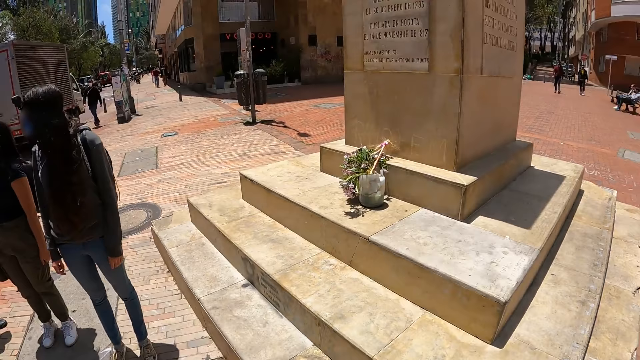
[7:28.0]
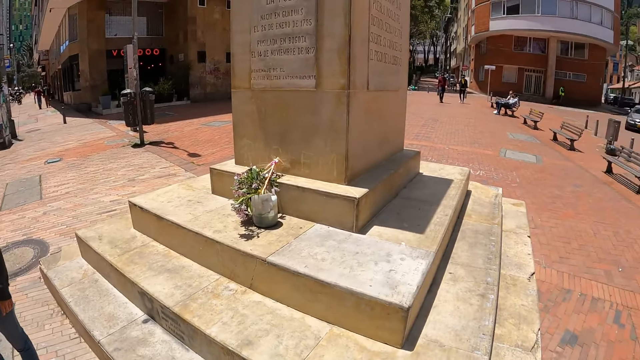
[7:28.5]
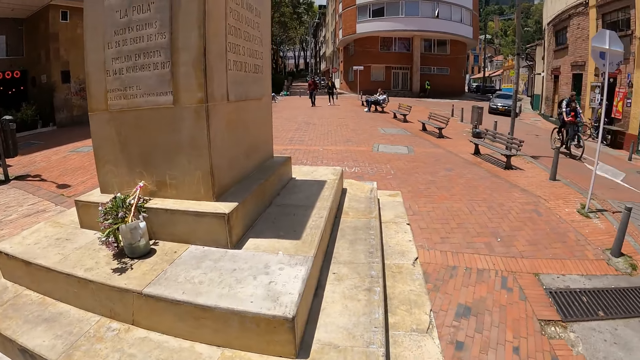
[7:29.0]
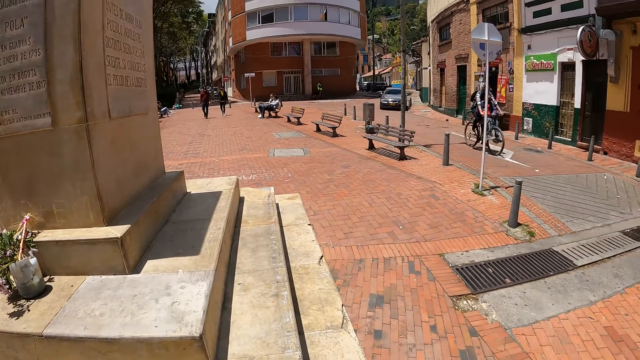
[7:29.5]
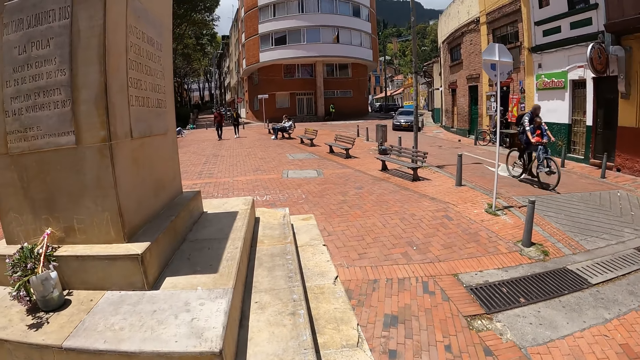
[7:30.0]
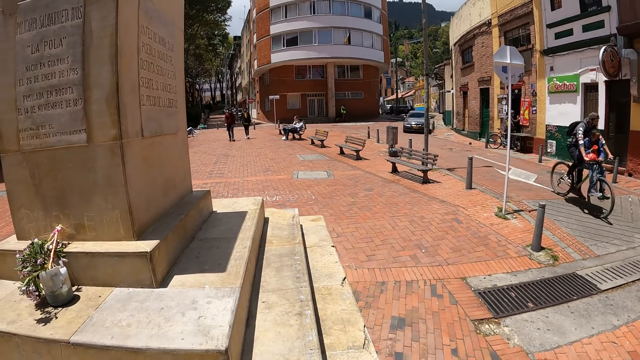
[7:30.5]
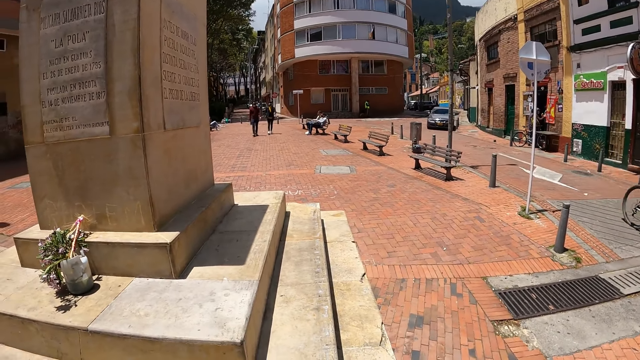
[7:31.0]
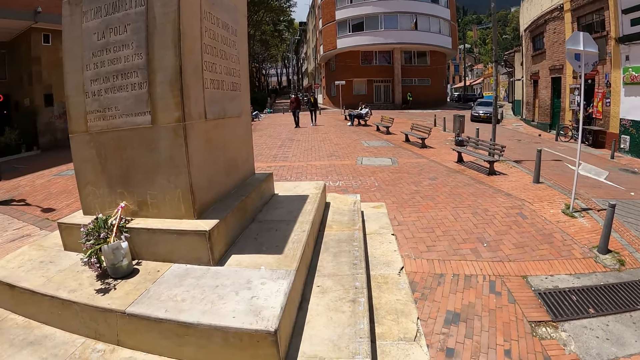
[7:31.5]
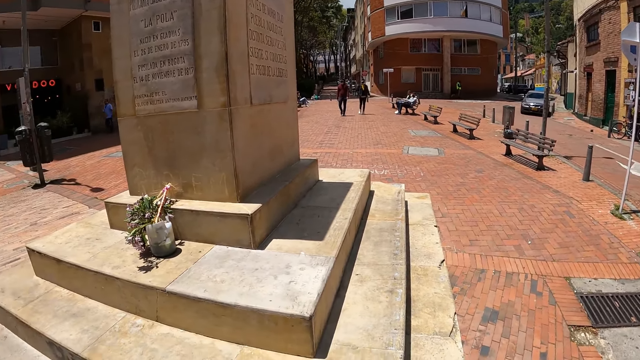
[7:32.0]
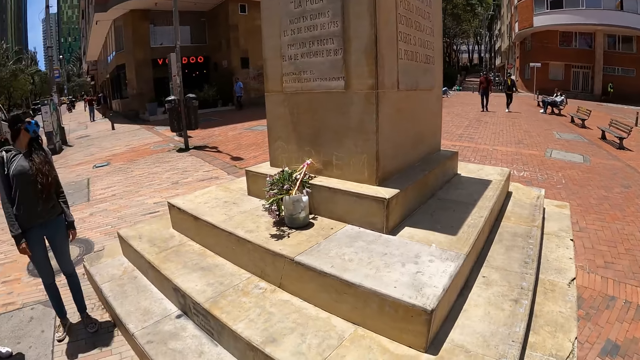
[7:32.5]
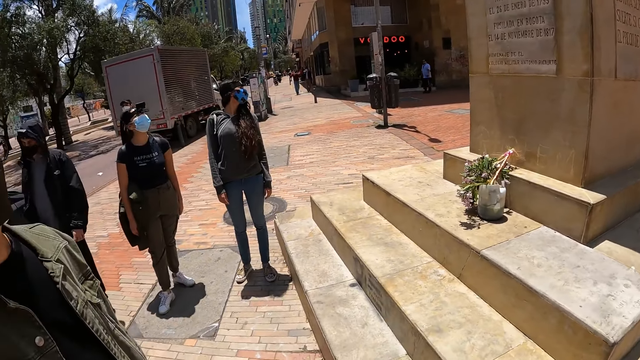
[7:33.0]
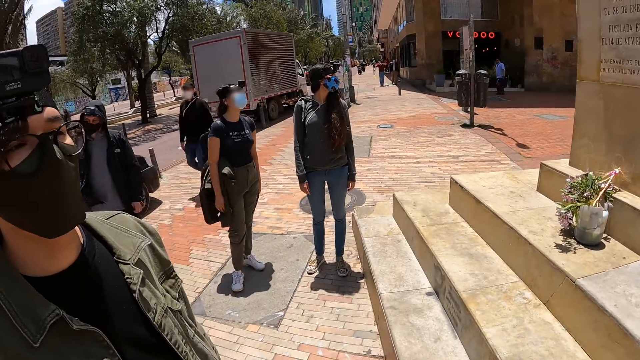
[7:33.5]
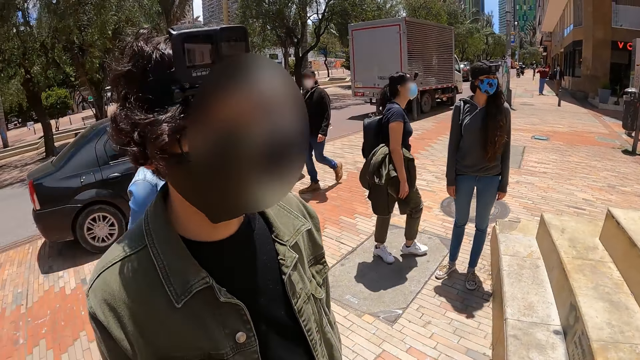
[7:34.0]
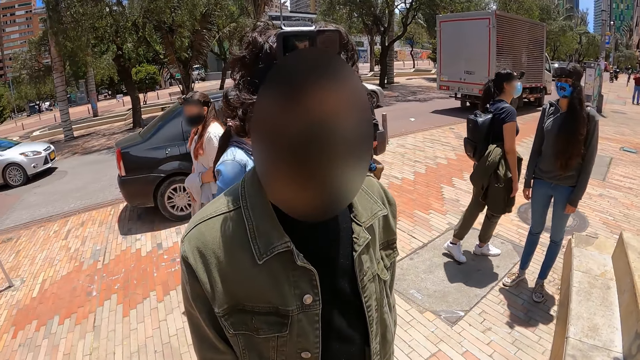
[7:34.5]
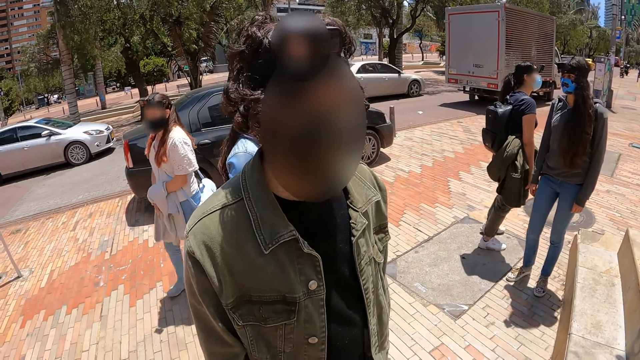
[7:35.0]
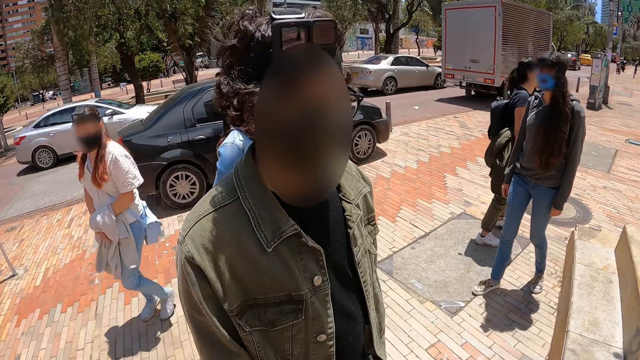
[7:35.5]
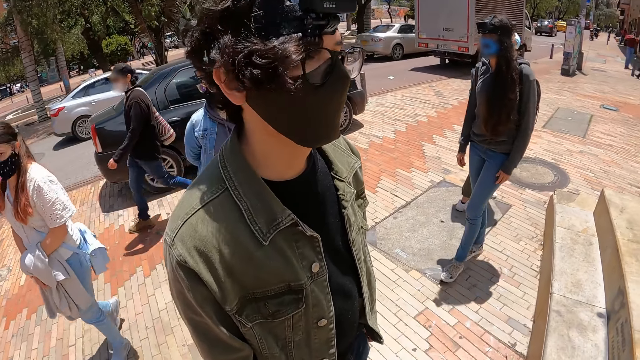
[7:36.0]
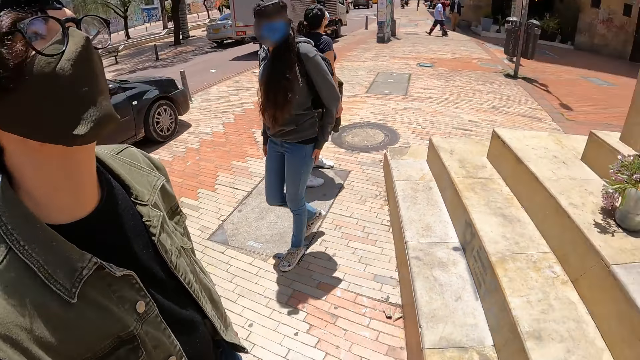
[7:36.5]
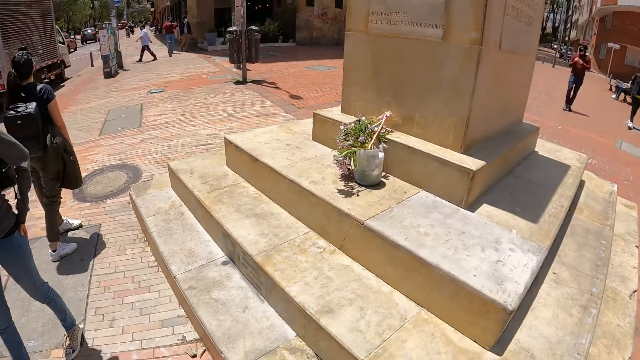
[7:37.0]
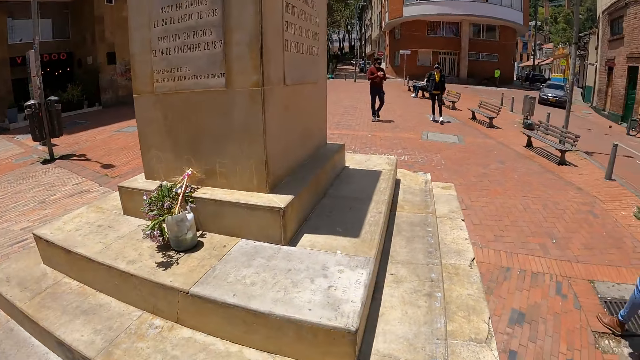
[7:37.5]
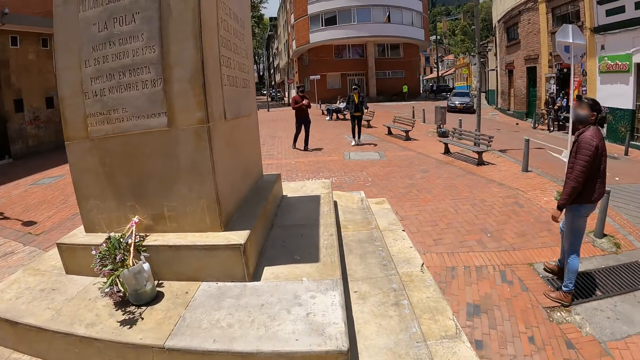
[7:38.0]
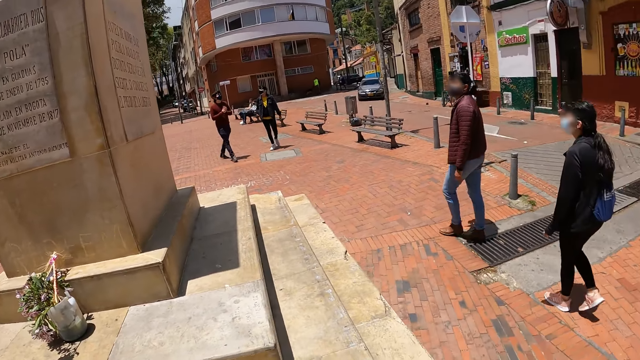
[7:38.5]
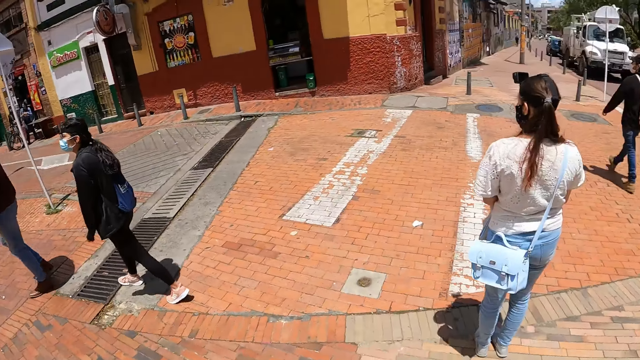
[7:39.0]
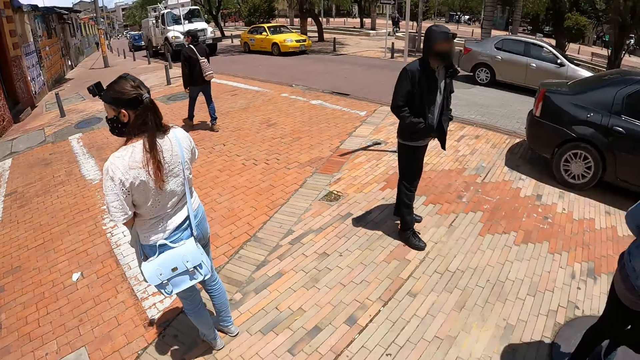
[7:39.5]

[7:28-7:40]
A man interacts with the camera wearer. The man looks at the camera wearer. The camera wearer looks at the man. They look around the open area.

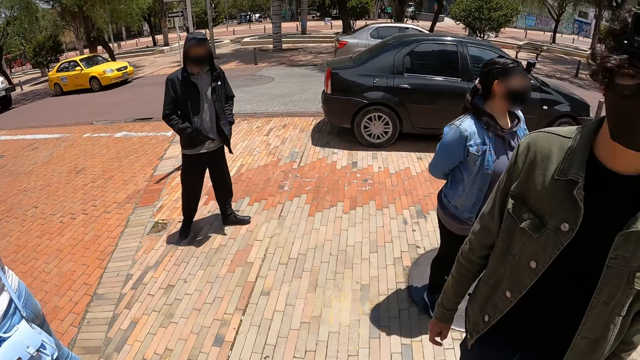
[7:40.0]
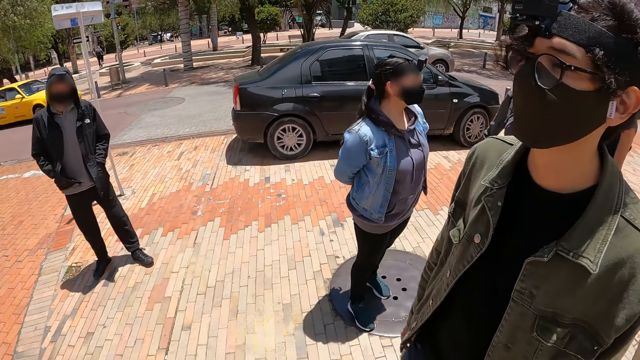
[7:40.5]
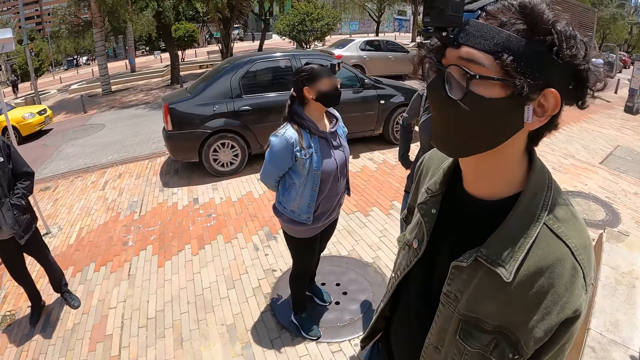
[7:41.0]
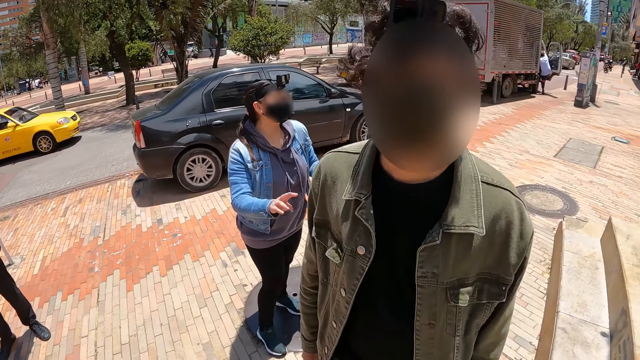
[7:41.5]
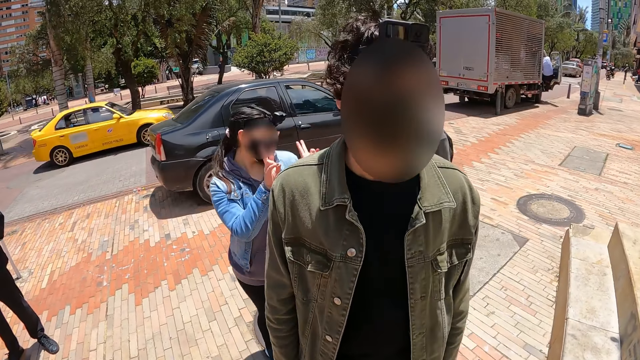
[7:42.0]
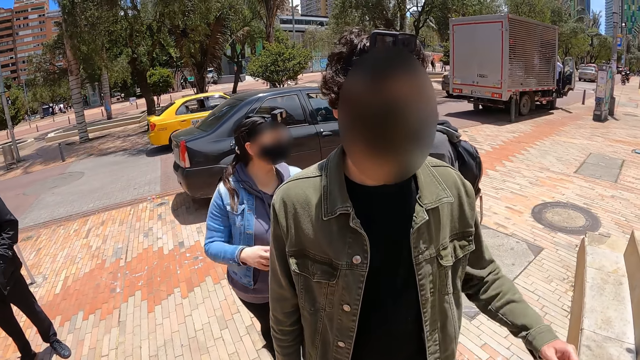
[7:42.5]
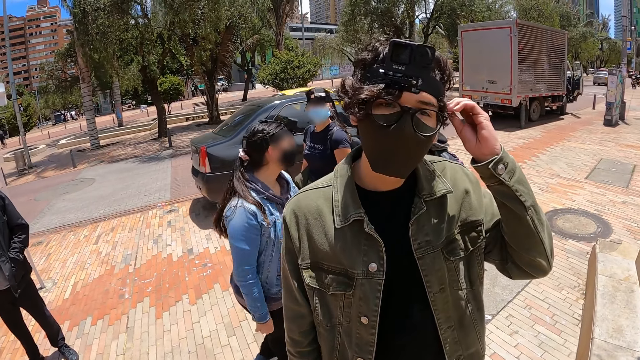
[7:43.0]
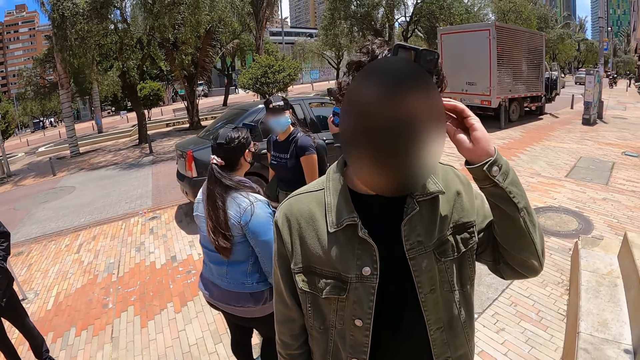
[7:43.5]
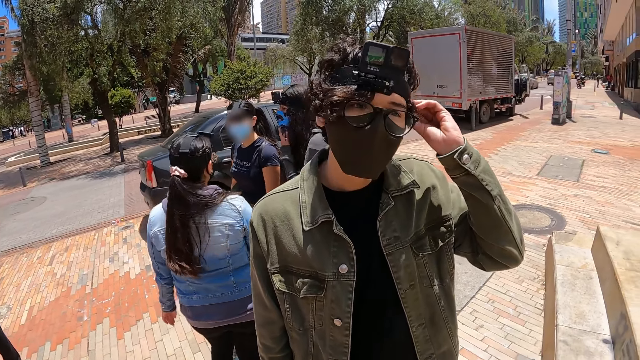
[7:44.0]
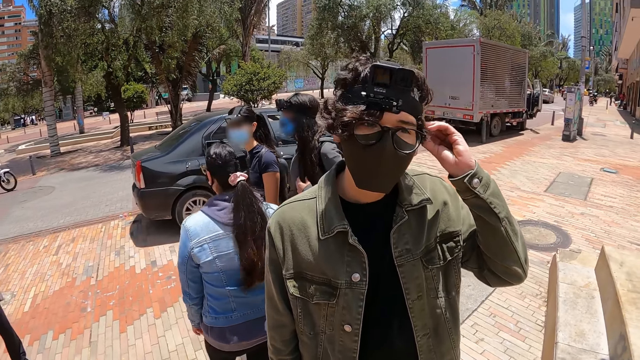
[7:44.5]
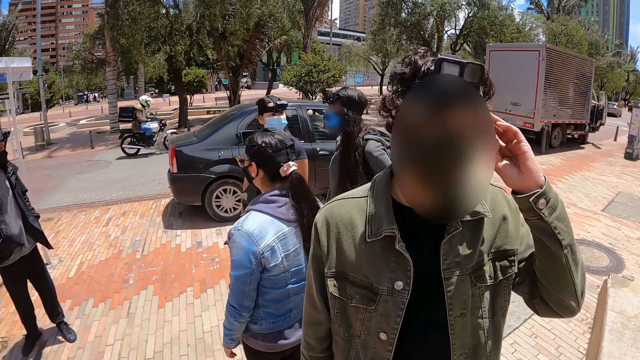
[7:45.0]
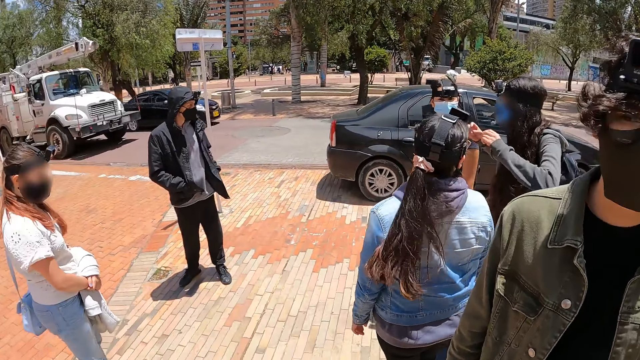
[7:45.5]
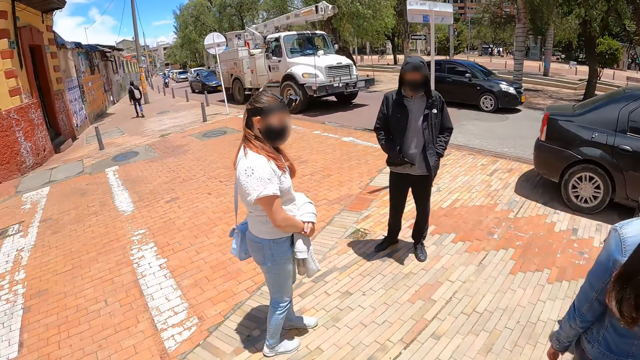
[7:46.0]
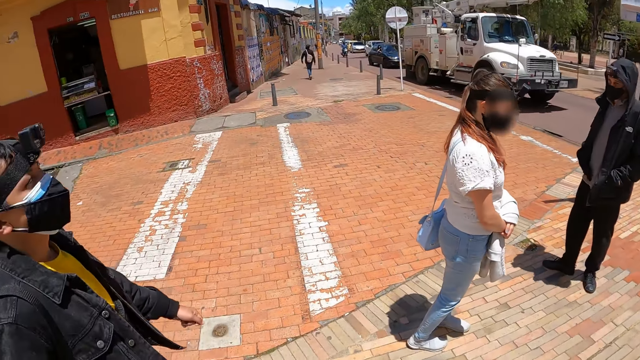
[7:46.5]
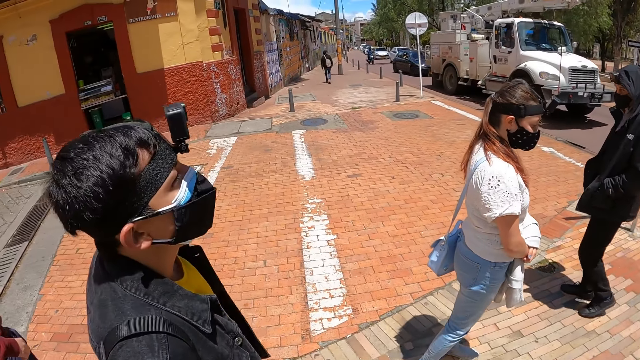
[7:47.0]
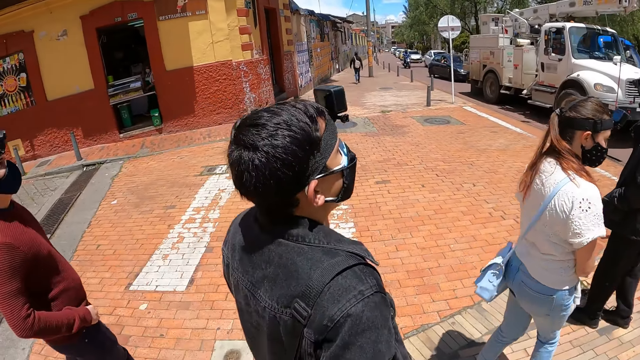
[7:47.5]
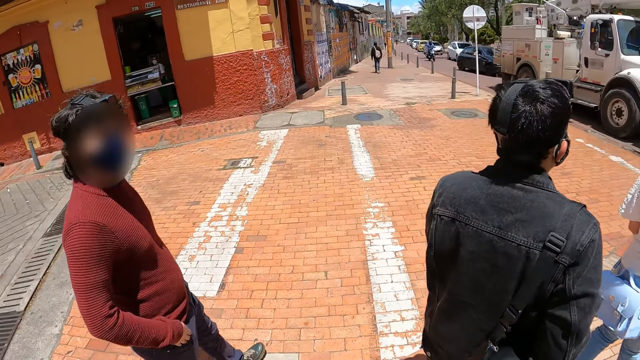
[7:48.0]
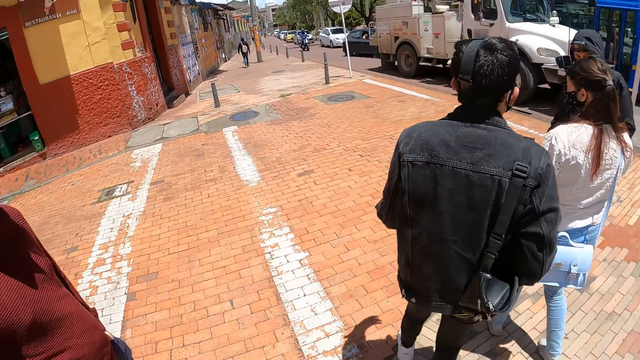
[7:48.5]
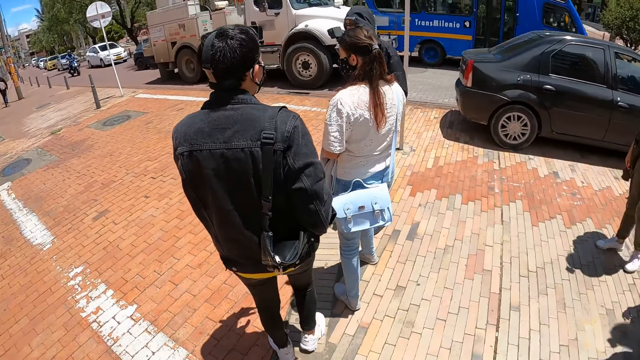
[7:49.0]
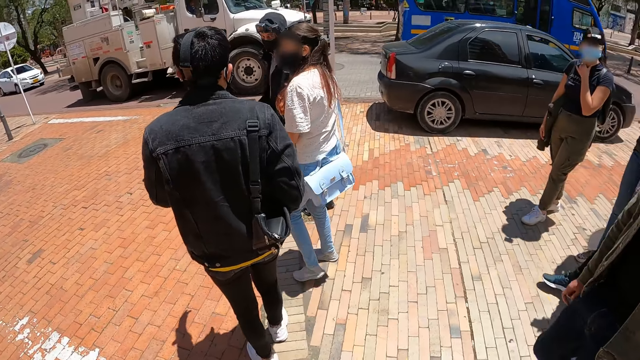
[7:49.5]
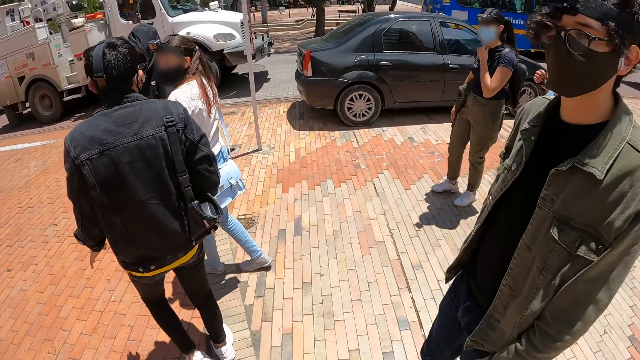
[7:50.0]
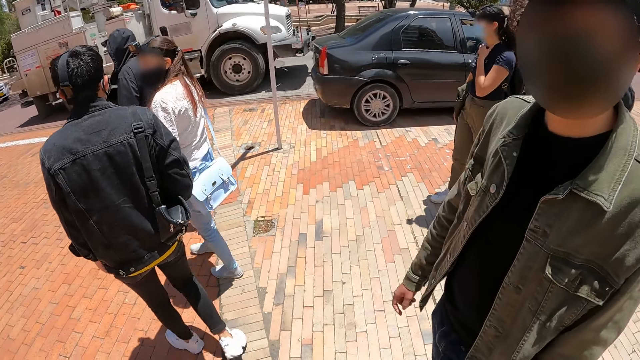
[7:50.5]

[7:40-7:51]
The camera wearer looks at a man. A woman does a hand gesture. The man adjusts the spectacles. The camera wearer looks around the open area. They start walking. Another woman walks around the open area. The camera wearer looks at the man.
